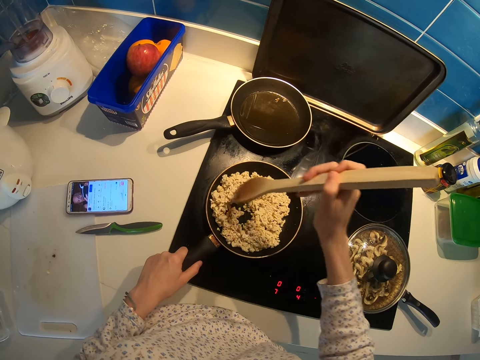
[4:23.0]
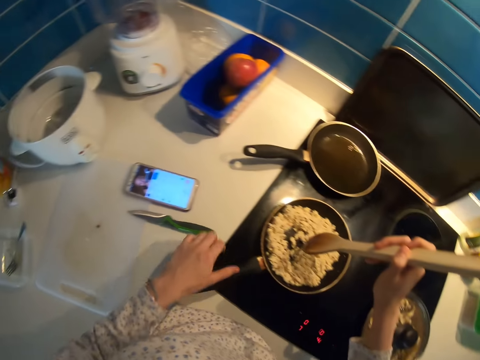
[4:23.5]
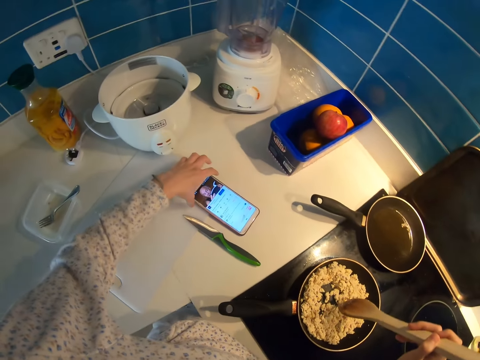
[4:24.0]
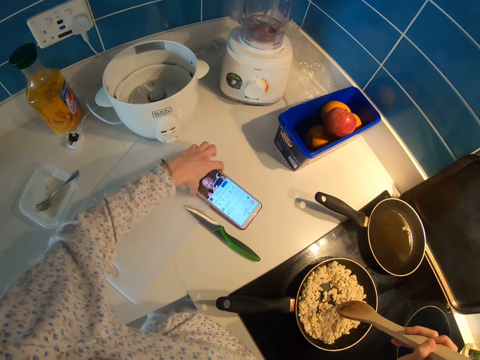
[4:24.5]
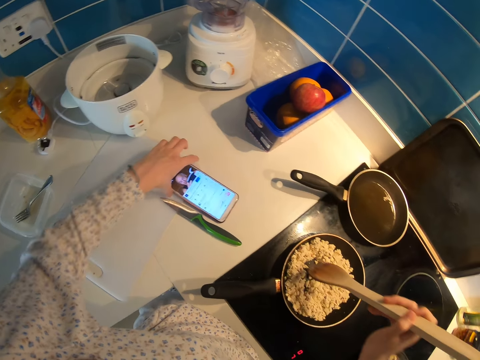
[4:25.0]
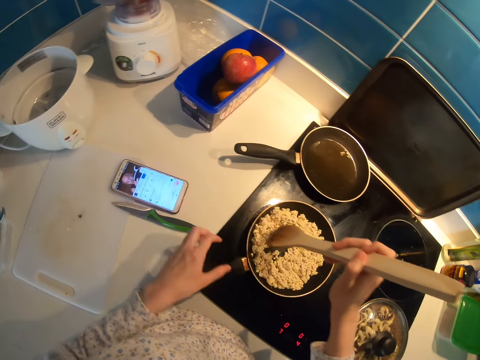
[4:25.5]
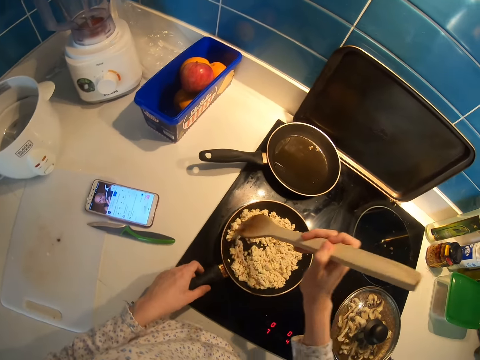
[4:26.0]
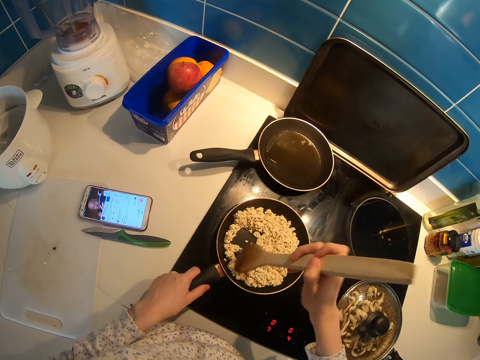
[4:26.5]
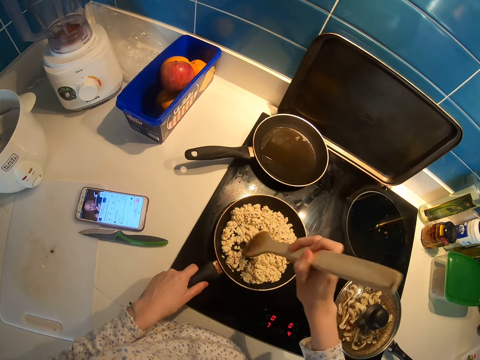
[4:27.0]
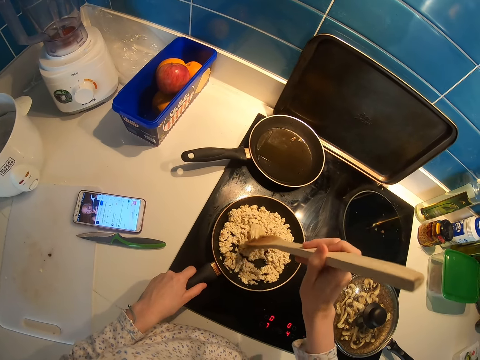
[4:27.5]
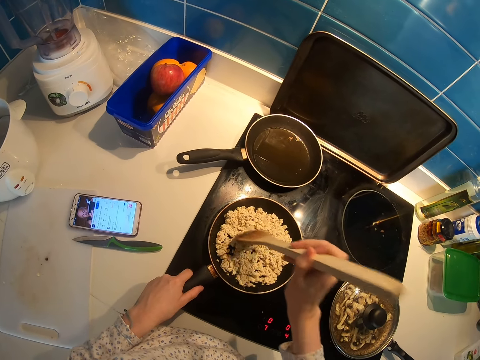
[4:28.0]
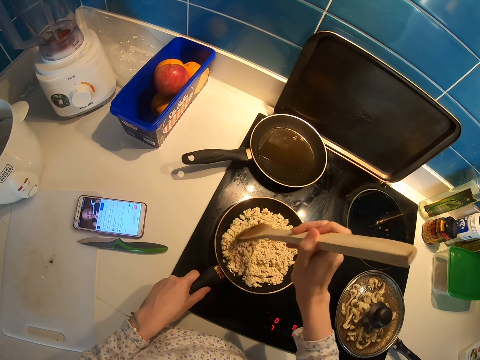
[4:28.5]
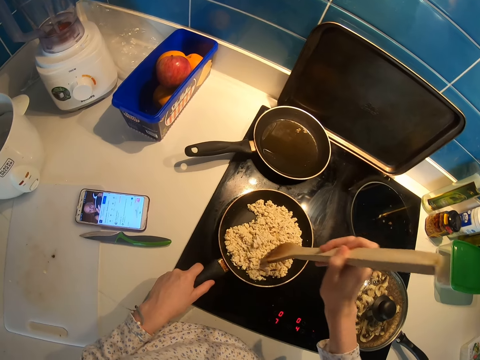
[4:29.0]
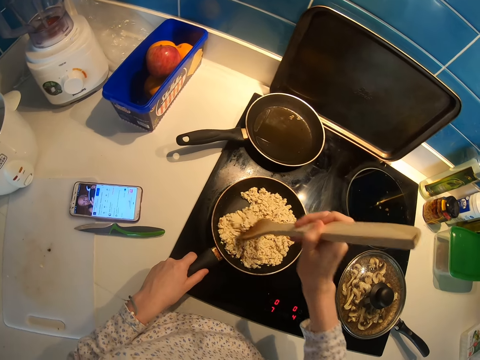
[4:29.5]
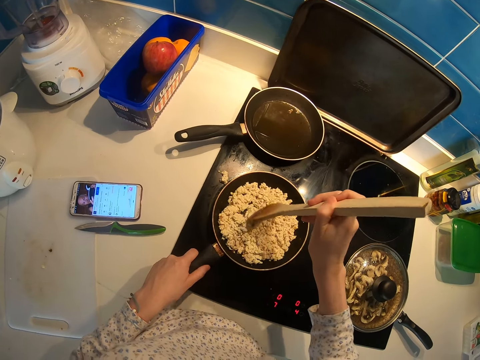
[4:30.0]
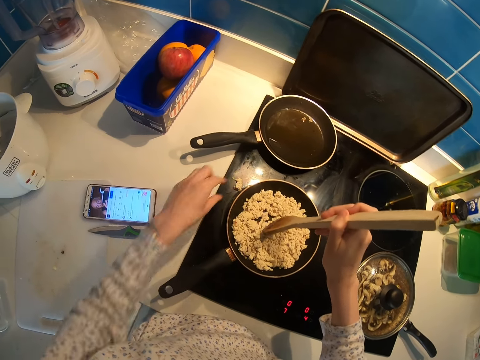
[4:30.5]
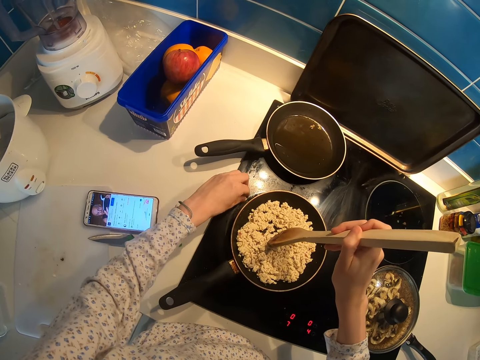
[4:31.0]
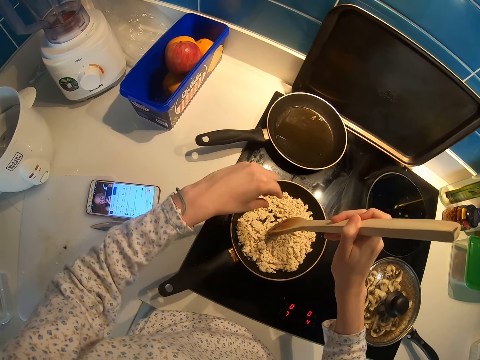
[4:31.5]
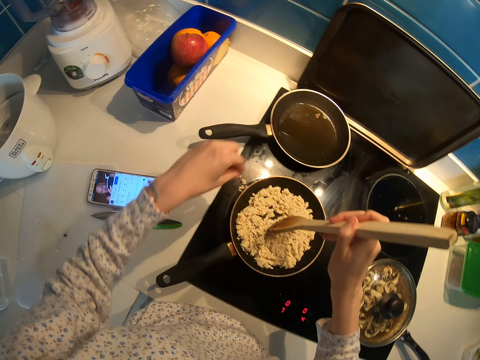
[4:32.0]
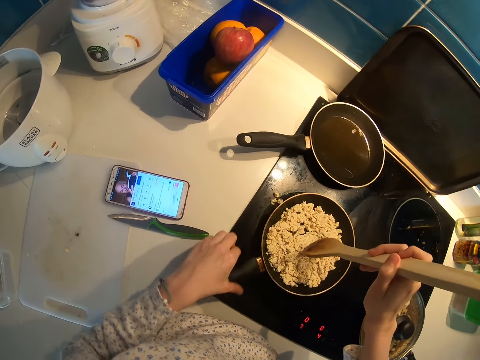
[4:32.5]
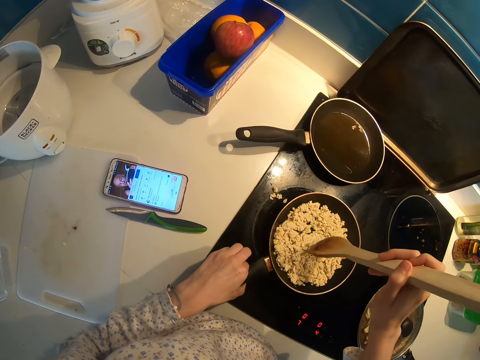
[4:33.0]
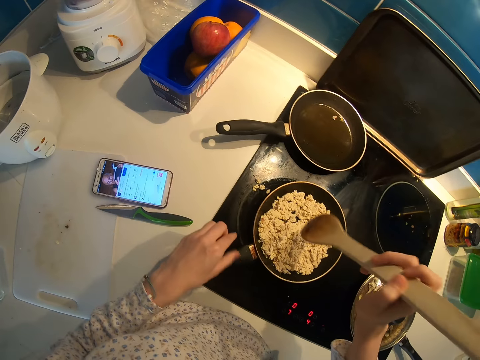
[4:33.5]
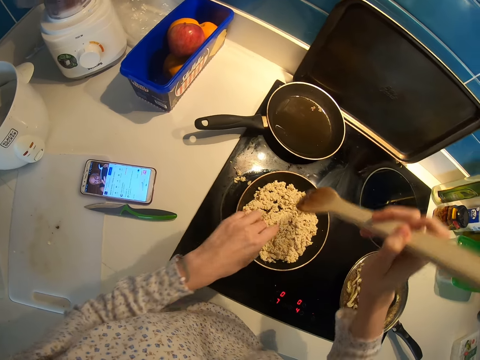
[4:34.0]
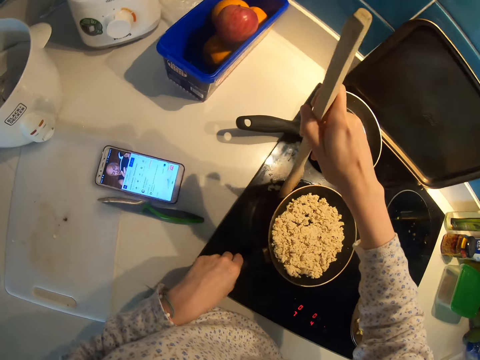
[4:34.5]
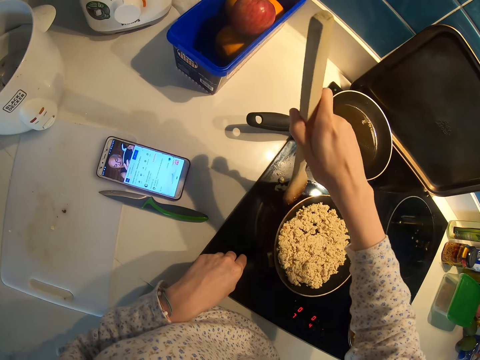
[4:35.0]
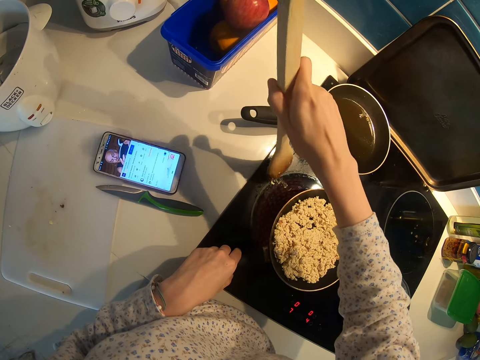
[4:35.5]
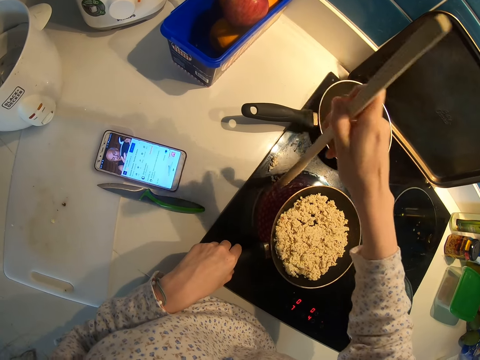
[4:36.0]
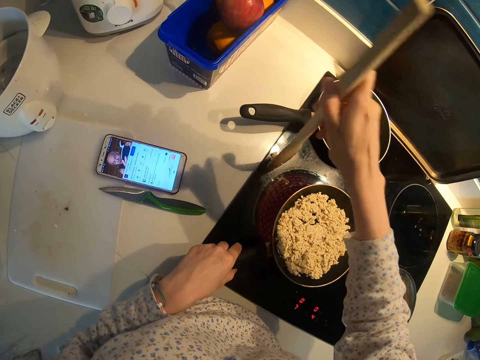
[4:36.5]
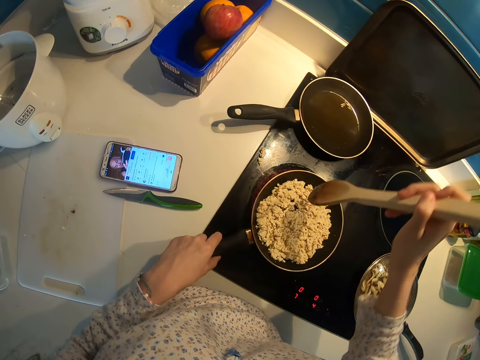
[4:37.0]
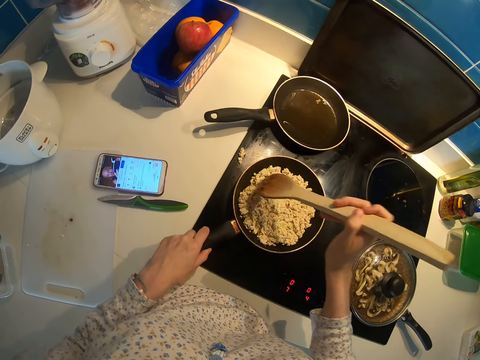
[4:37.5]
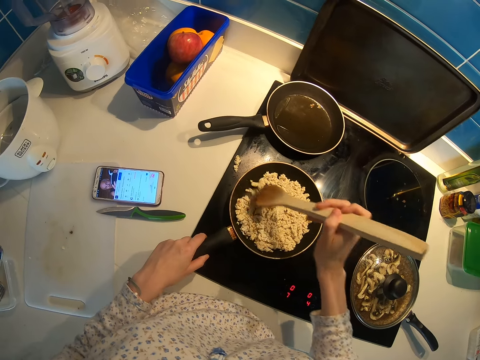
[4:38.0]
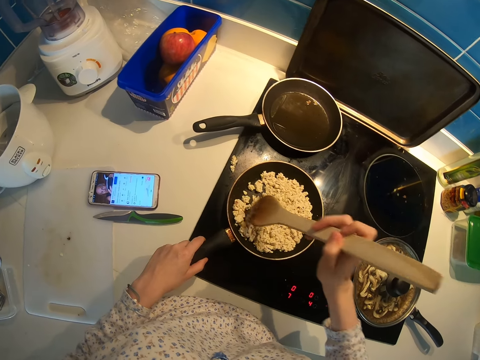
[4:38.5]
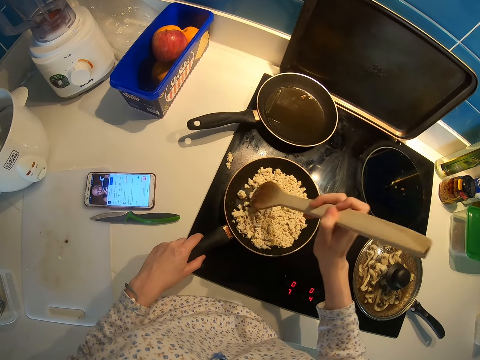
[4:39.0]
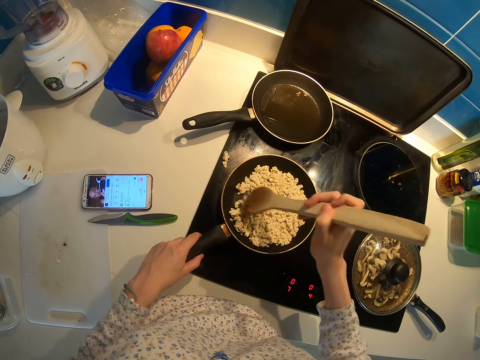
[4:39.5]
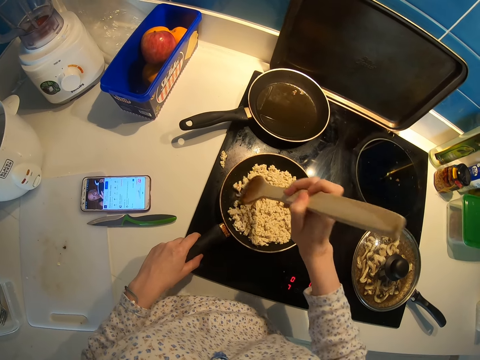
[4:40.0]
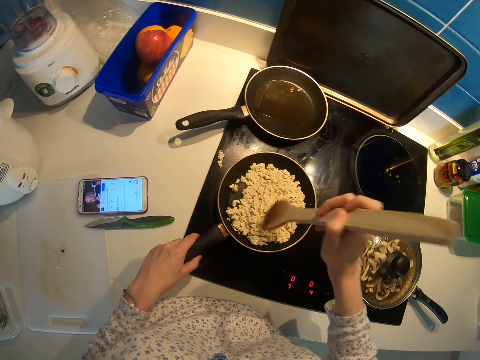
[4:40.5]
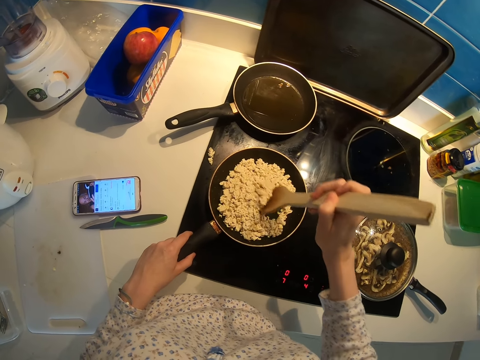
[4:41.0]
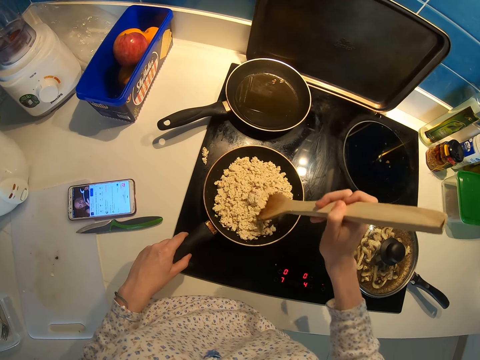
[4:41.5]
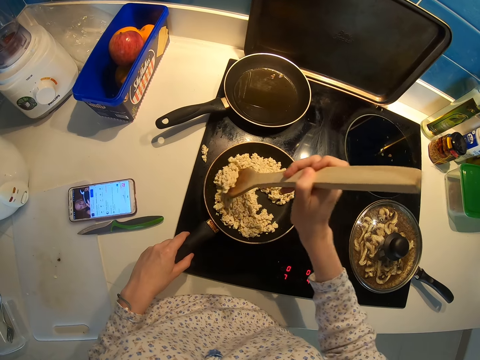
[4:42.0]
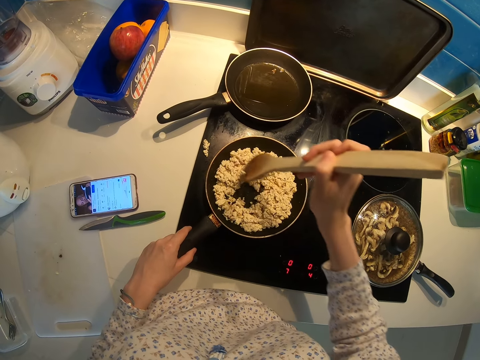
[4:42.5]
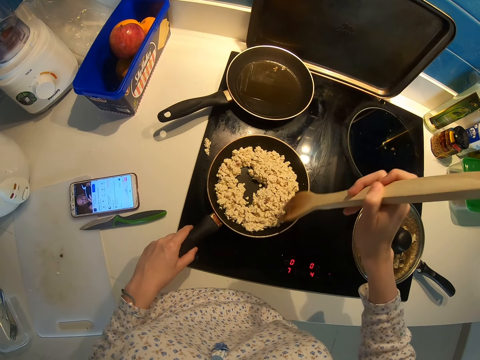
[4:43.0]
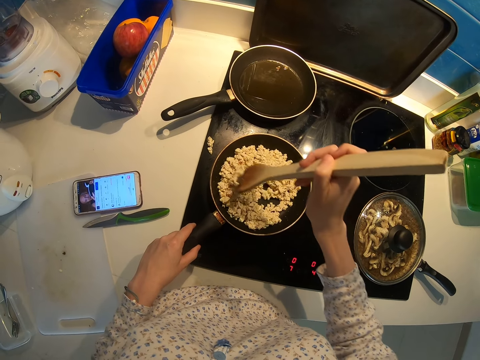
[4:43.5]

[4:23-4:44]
The camera wearer touches their phone. They stir the food in the pan with the wooden spoon. They pick a particle on the cooker. They put the spilled particle in the pan. They pick a particle on the cooker with the wooden spoon. They stir the food in the pan with the wooden spoon.

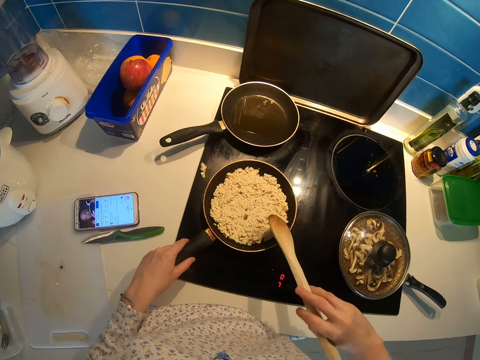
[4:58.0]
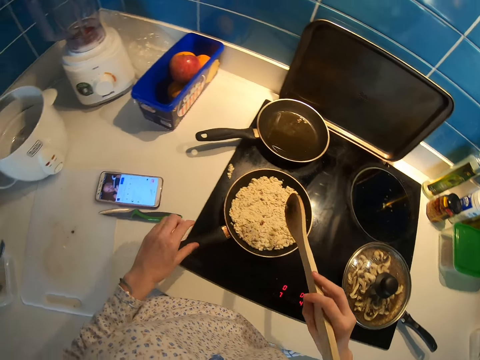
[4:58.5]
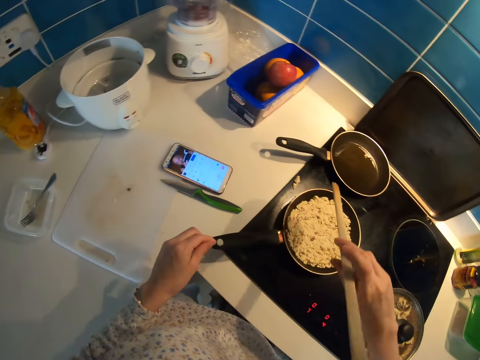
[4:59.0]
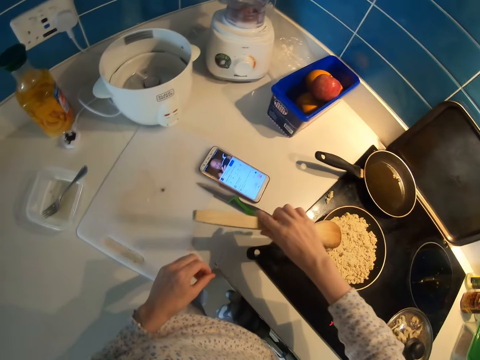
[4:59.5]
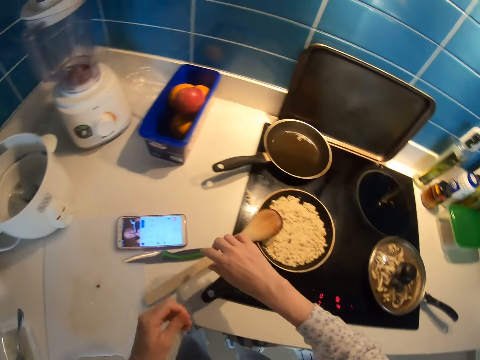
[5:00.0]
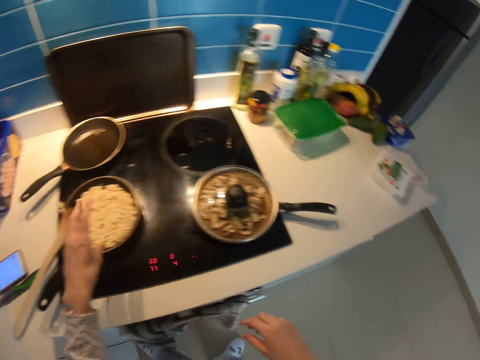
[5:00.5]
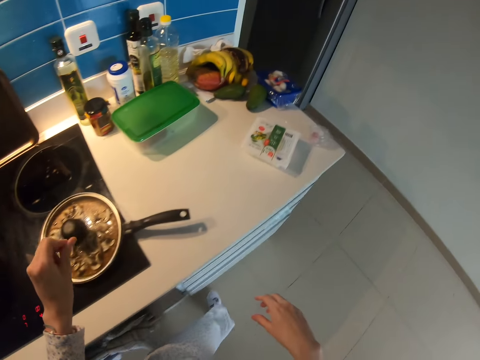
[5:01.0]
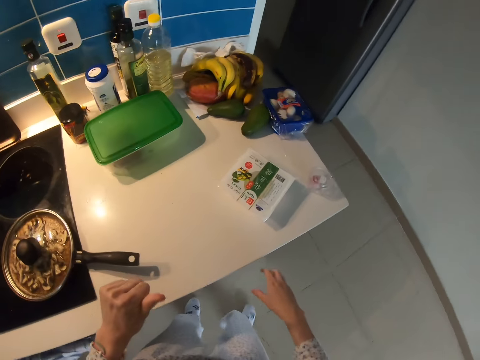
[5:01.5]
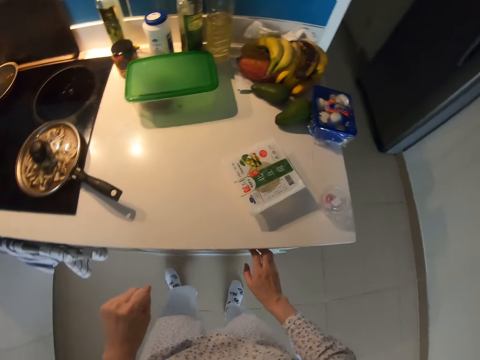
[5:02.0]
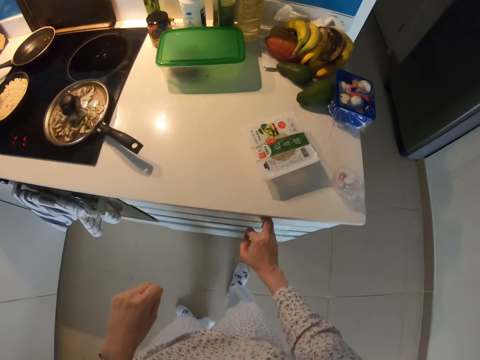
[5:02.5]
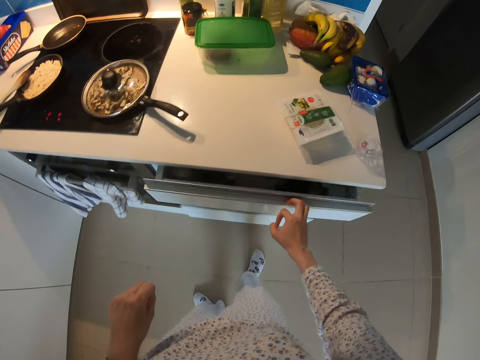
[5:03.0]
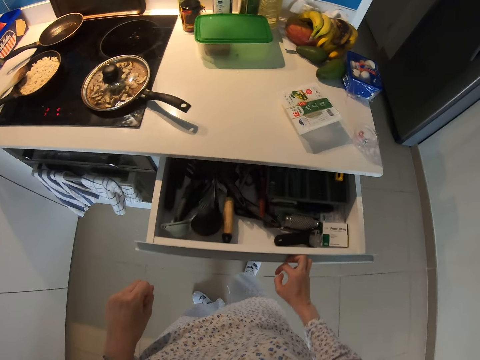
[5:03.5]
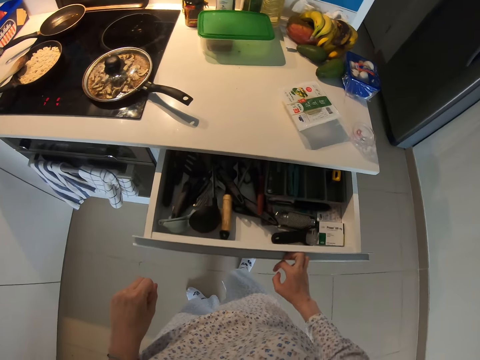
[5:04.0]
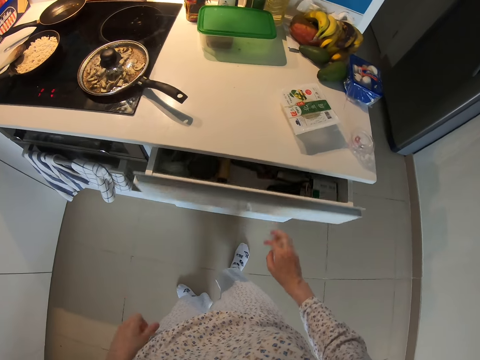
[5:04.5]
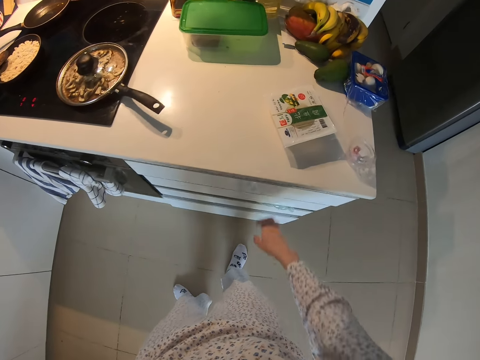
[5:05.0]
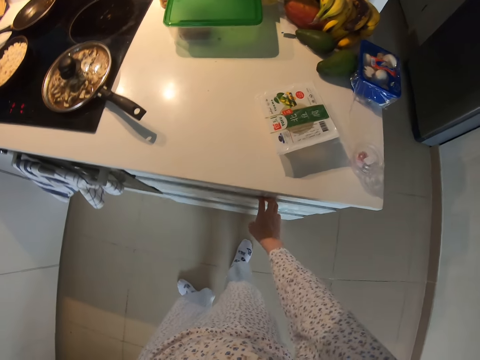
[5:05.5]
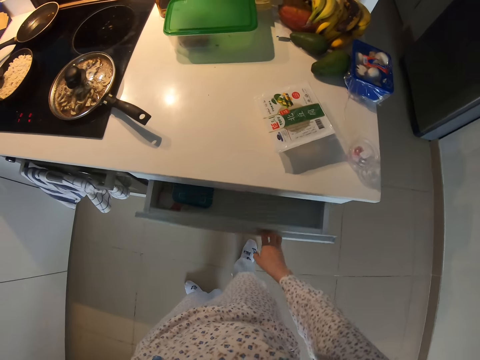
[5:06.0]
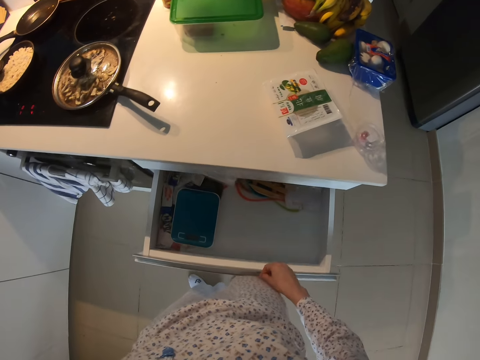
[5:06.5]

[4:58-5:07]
The camera wearer removes the cooking stick from the frying pan. They place the cooking stick on the side of the frying pan. They move in the kitchen. They open a drawer. They close the drawer. They open another drawer.
